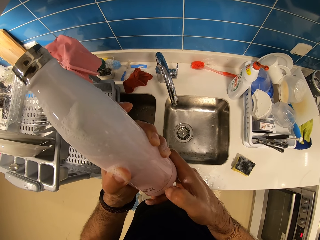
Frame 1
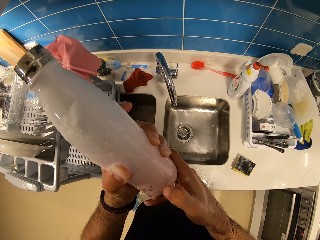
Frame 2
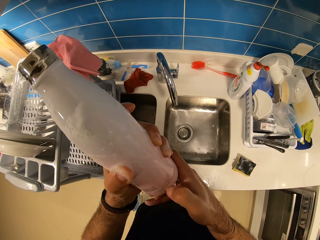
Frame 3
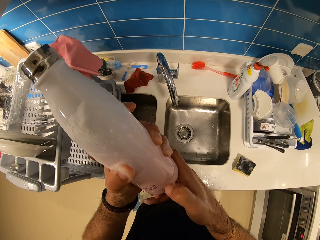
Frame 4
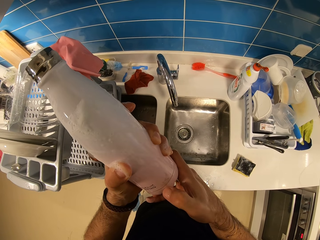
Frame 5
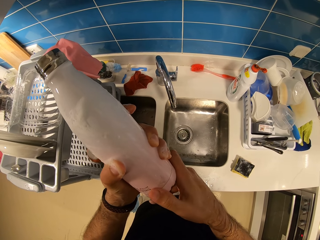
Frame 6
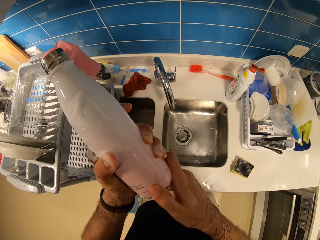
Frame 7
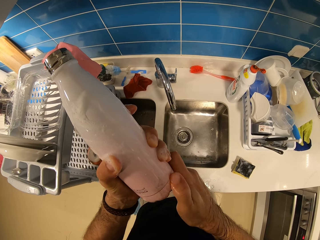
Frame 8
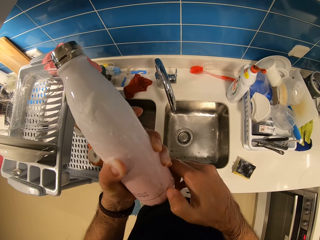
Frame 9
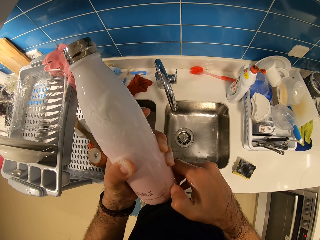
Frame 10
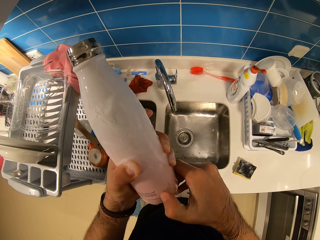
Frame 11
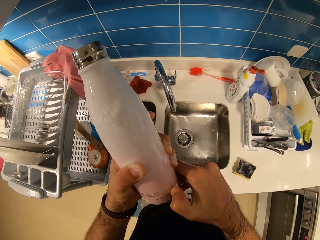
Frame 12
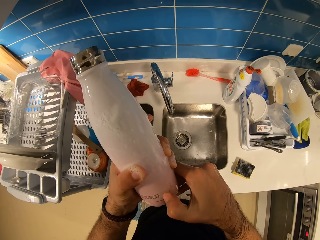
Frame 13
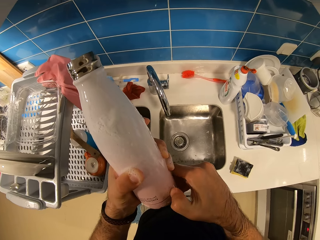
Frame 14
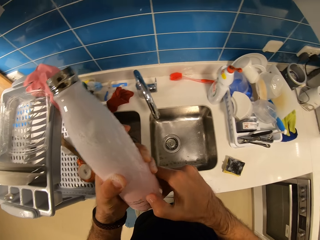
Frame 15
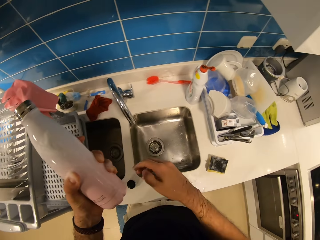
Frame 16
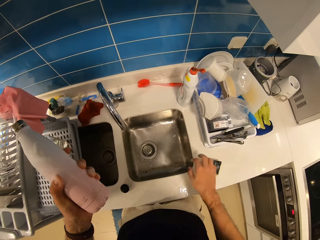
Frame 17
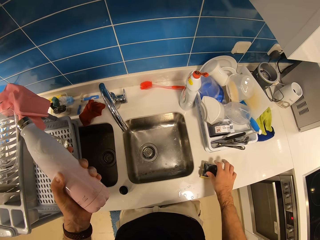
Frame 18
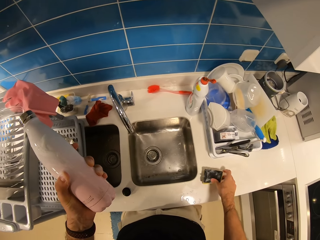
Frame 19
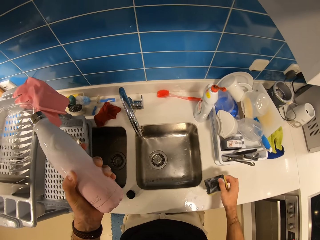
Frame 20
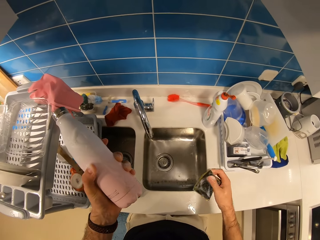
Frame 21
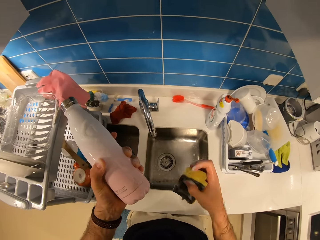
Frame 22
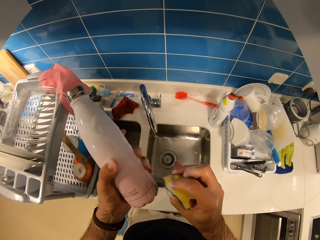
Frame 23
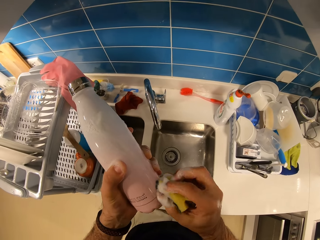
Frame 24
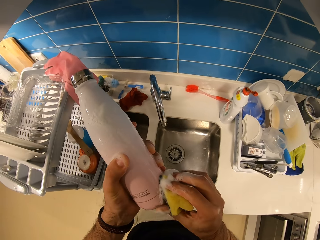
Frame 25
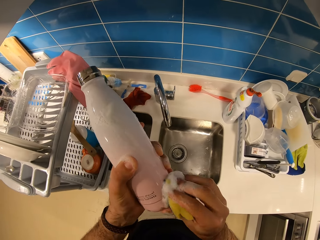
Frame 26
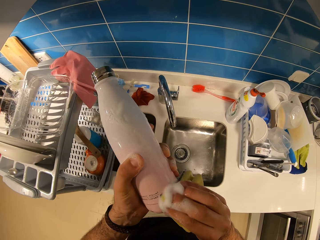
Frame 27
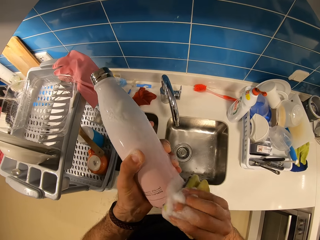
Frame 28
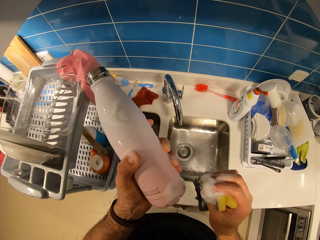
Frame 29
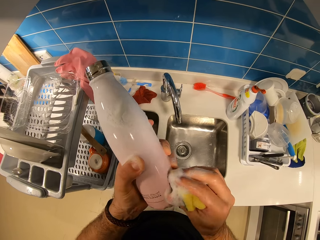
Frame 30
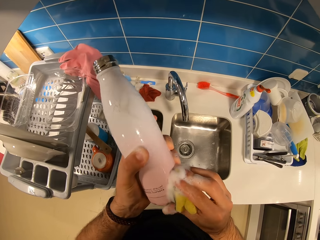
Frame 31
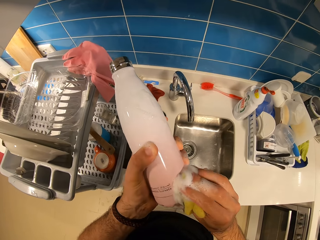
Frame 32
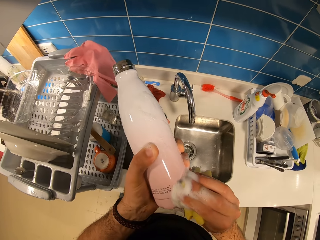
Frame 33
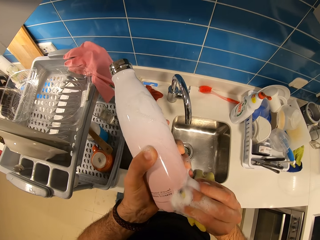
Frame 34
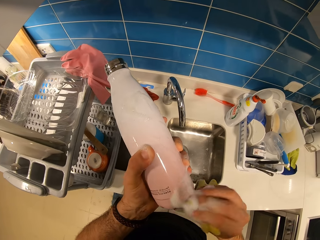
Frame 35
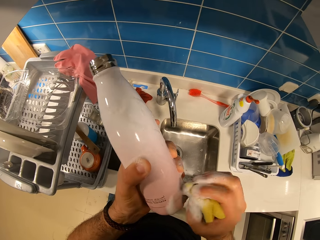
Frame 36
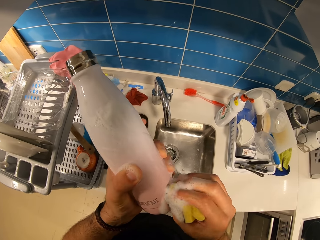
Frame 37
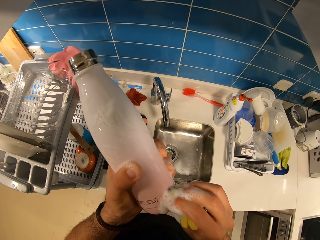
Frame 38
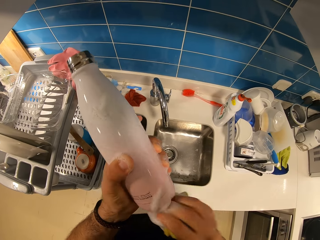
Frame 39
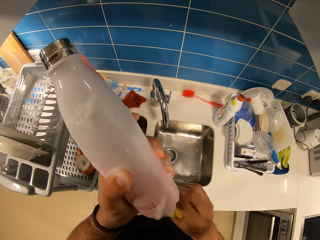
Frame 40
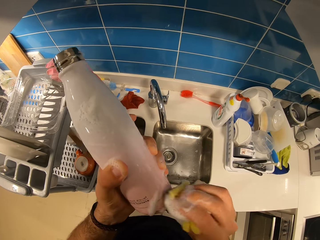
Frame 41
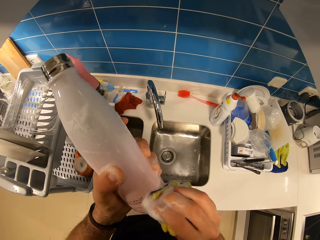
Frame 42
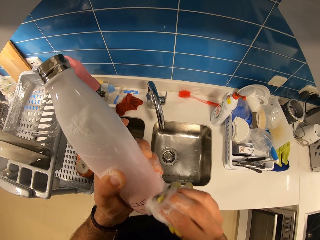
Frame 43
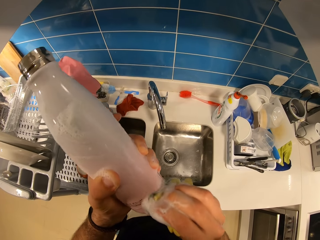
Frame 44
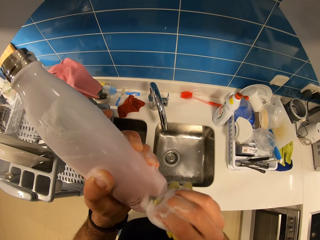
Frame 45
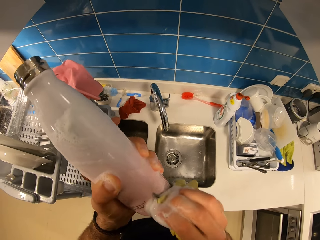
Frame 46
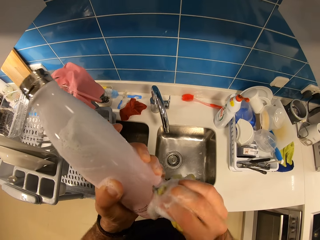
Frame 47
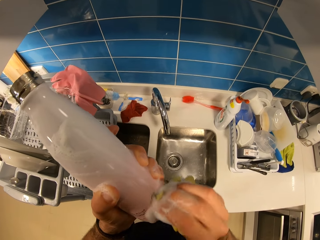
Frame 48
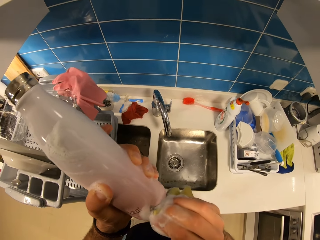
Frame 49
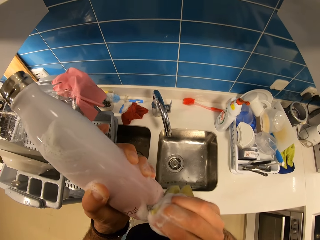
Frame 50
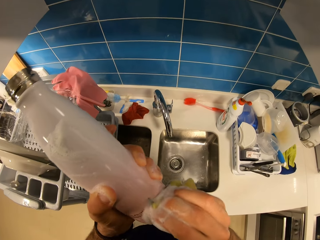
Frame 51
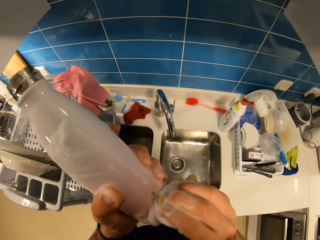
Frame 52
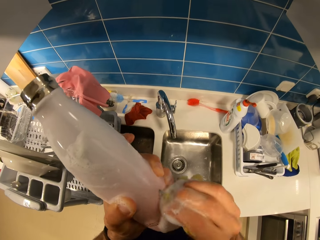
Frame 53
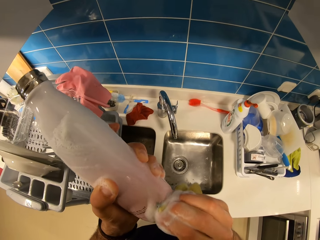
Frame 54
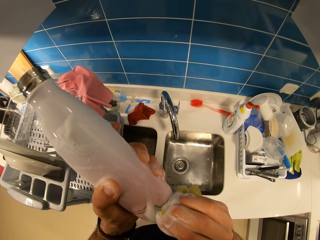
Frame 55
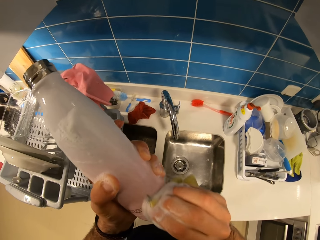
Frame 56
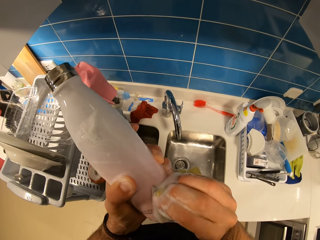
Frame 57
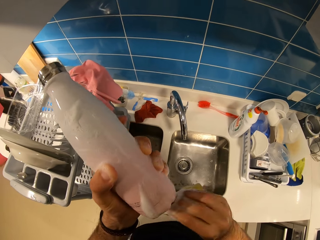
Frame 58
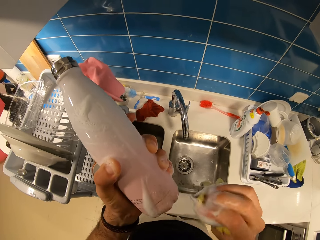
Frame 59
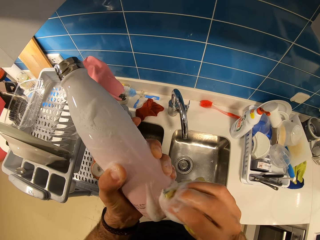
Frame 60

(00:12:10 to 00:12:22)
The camera wearer picks up the sponge dish from the sink. He scratches the stain on the bottle with the sponge dish.

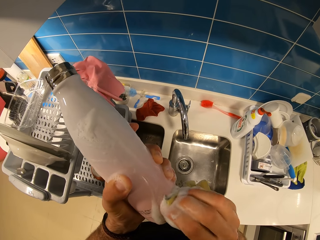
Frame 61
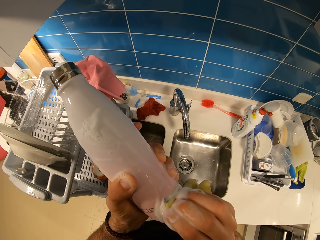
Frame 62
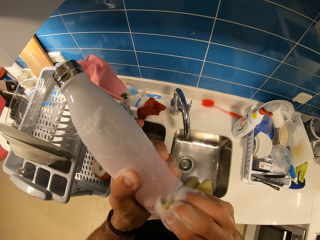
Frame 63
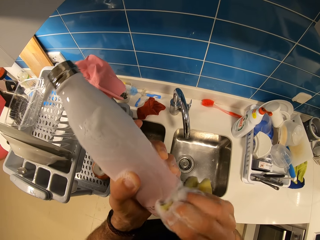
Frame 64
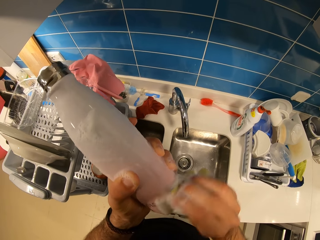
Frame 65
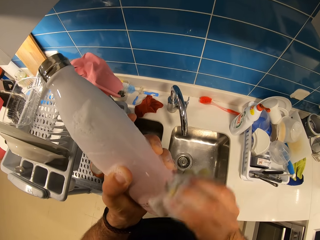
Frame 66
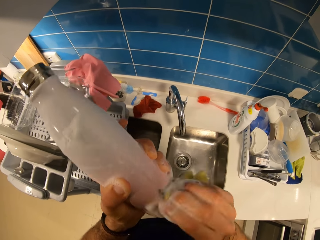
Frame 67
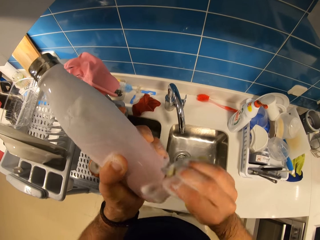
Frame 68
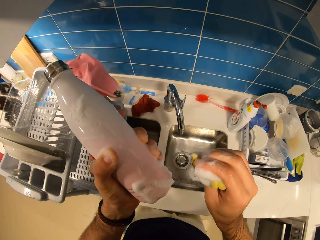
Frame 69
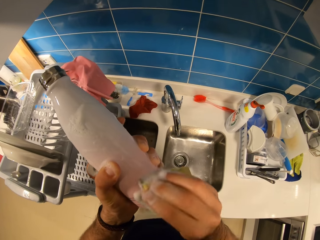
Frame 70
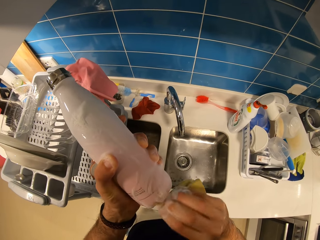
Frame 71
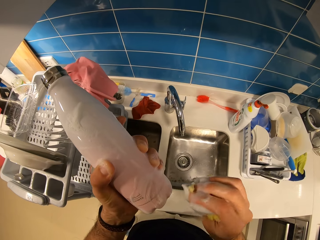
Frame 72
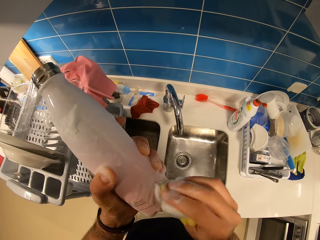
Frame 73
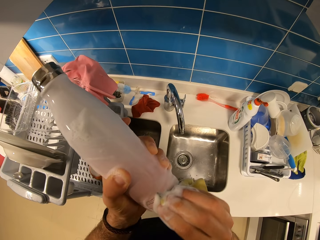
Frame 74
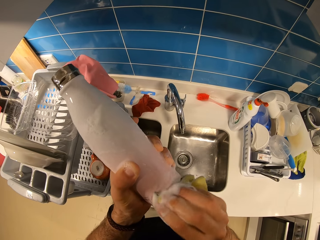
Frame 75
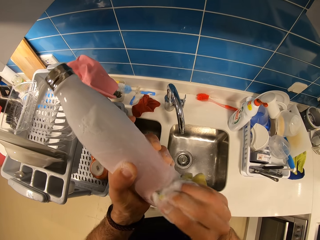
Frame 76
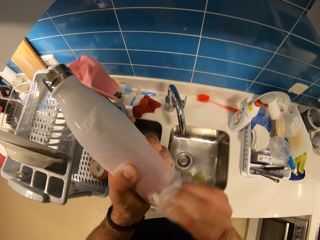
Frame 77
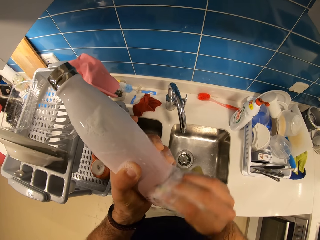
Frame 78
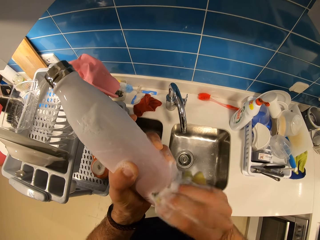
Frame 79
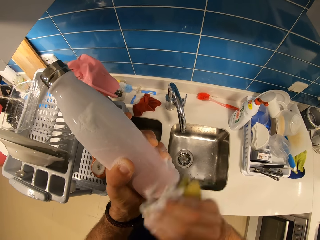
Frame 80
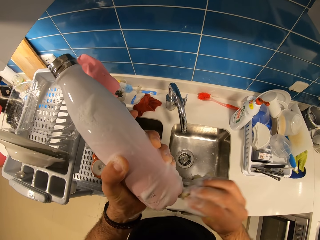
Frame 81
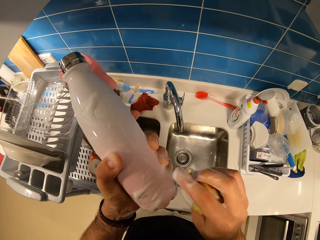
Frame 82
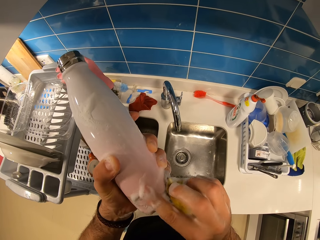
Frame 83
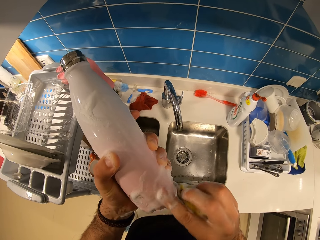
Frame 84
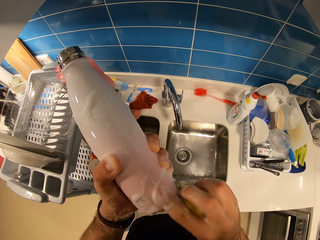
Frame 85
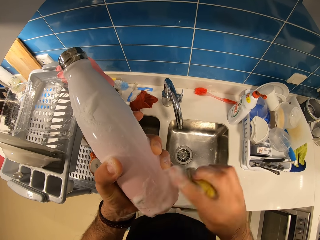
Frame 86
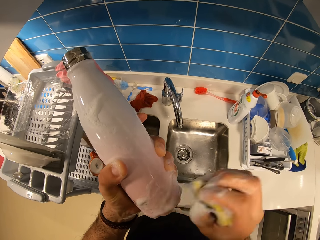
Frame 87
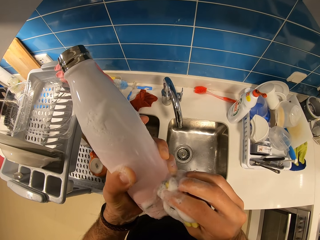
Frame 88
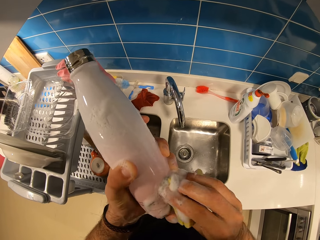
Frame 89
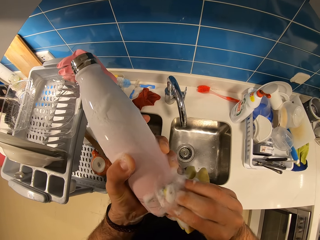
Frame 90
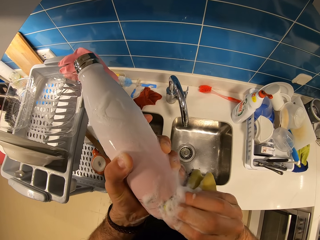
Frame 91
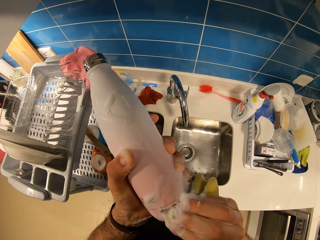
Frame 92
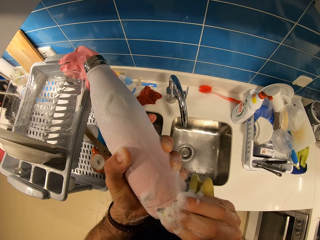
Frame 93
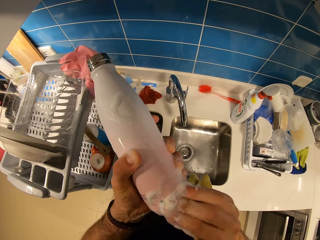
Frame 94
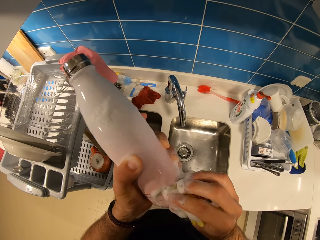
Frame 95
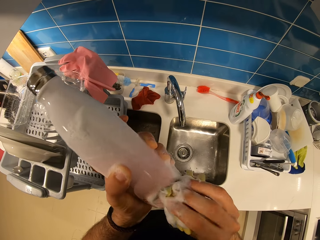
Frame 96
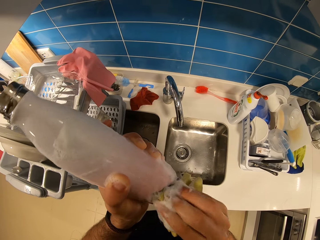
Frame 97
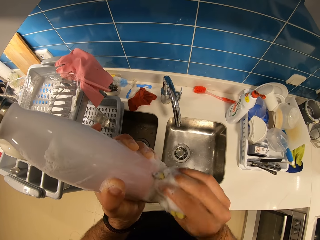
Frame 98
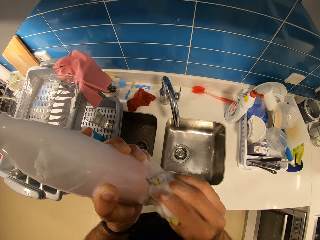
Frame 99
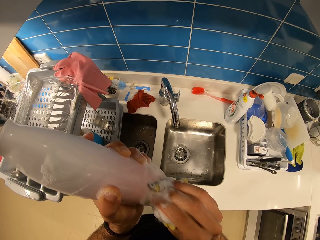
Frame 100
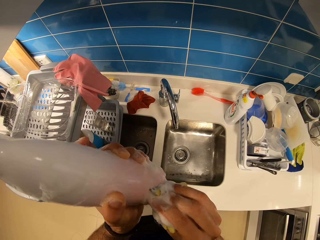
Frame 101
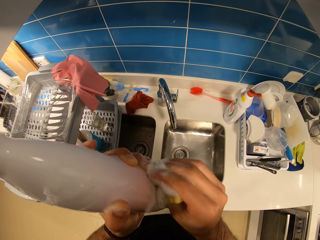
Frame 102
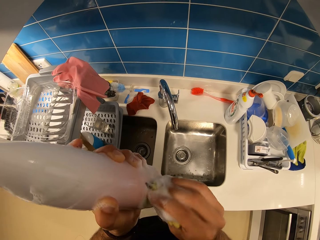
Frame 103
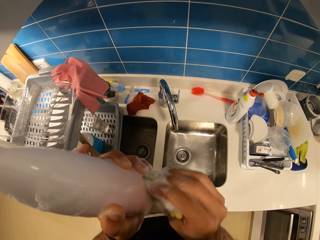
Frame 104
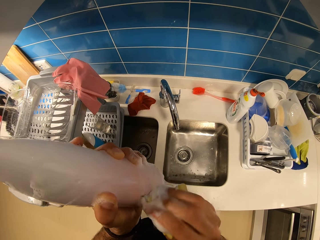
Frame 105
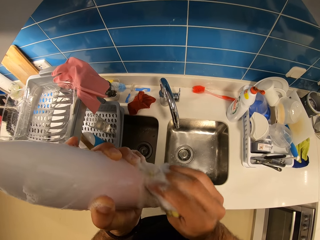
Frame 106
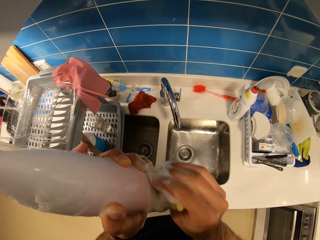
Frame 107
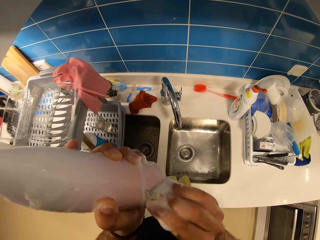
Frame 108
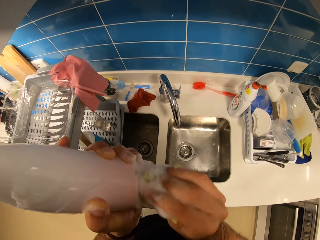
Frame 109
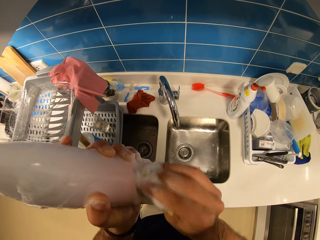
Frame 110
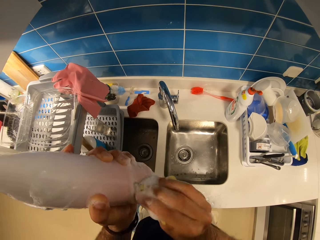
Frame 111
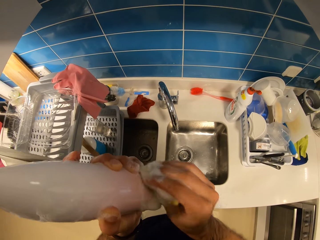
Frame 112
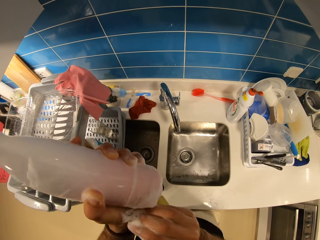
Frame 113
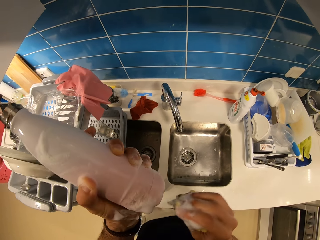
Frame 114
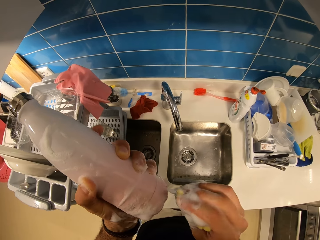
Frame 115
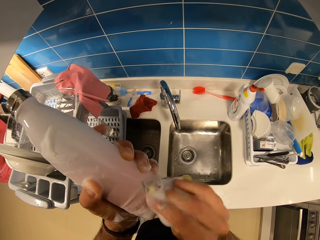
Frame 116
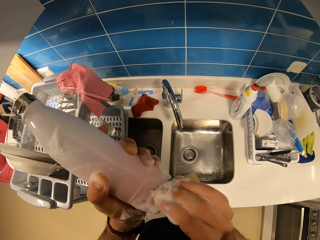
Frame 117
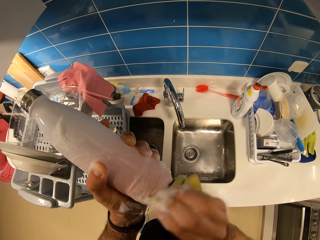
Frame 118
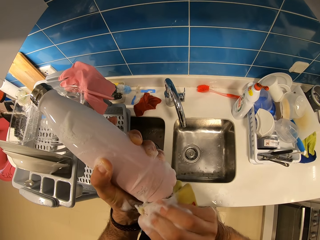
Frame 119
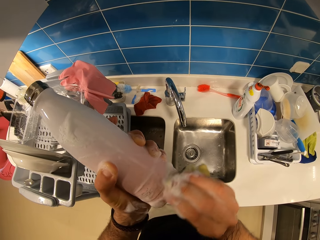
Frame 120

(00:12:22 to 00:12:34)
The camera wearer wipes the stains on the bottle with his finger. He scratches the stain with the sponge dish.
